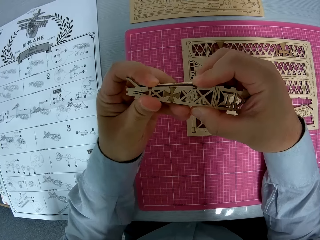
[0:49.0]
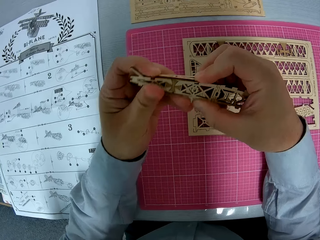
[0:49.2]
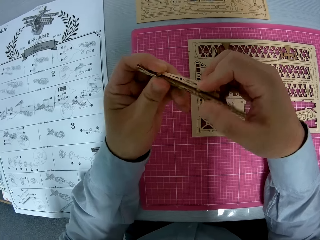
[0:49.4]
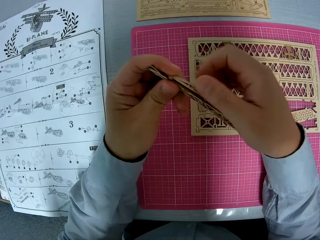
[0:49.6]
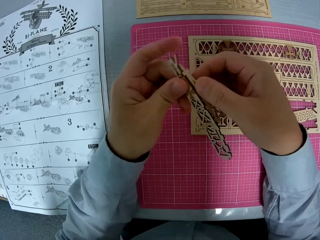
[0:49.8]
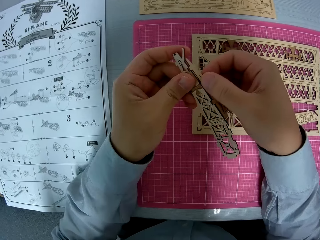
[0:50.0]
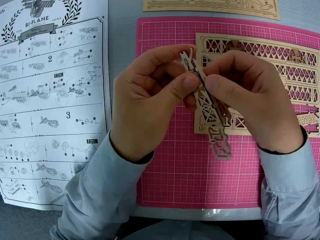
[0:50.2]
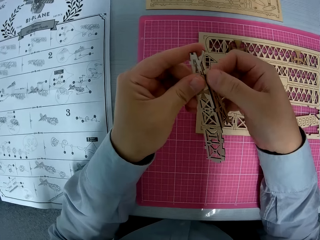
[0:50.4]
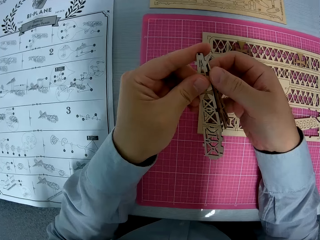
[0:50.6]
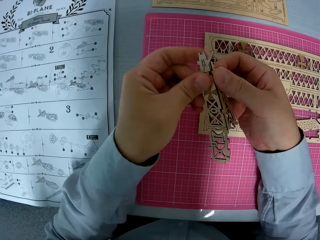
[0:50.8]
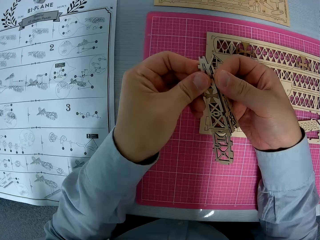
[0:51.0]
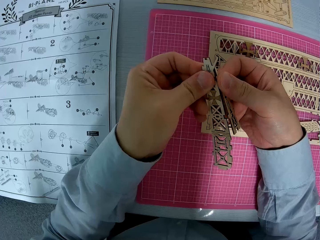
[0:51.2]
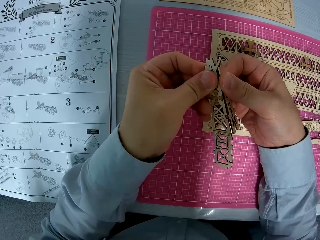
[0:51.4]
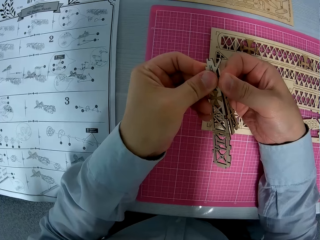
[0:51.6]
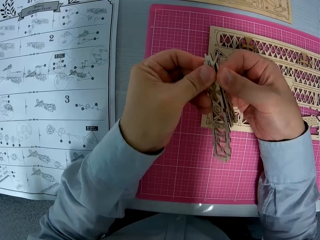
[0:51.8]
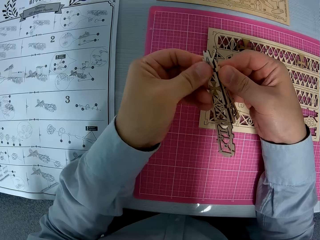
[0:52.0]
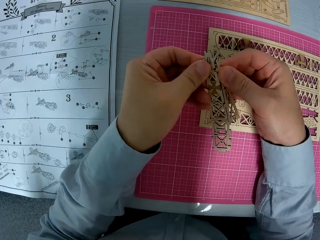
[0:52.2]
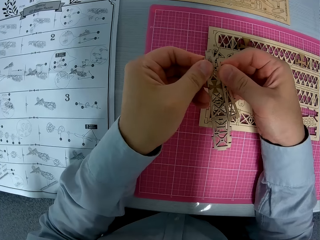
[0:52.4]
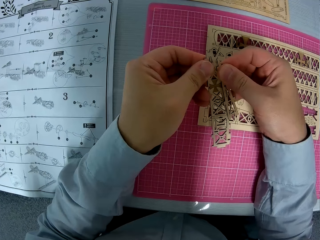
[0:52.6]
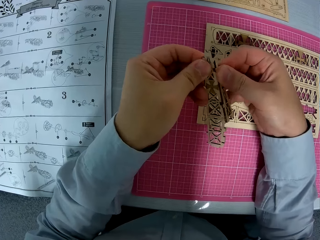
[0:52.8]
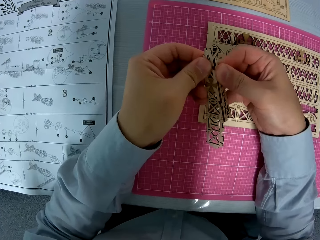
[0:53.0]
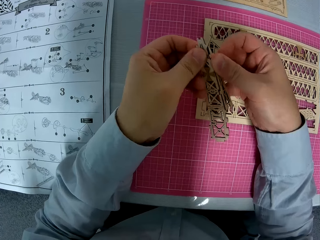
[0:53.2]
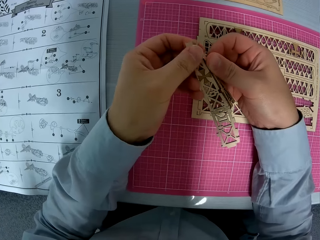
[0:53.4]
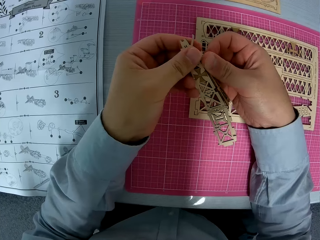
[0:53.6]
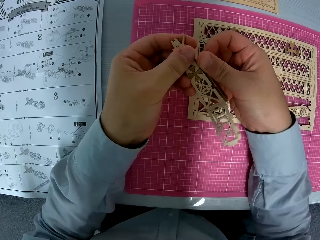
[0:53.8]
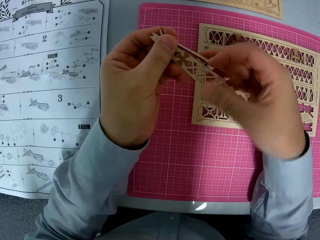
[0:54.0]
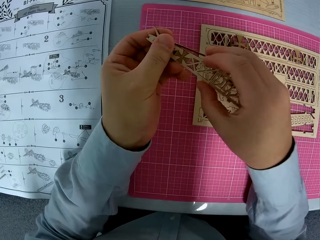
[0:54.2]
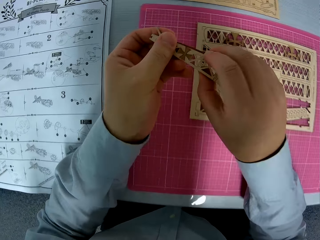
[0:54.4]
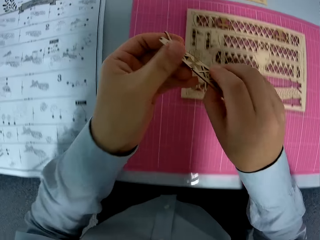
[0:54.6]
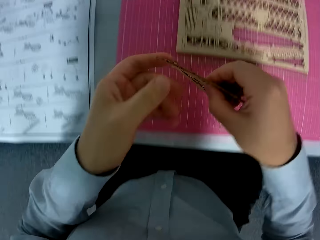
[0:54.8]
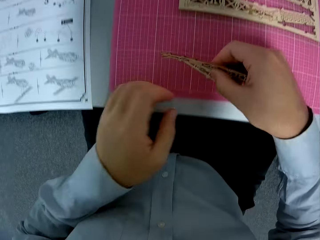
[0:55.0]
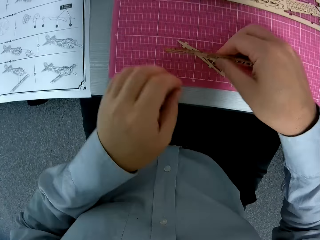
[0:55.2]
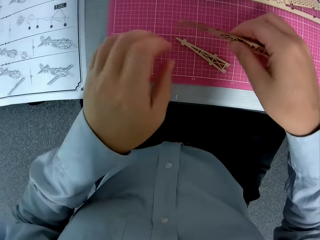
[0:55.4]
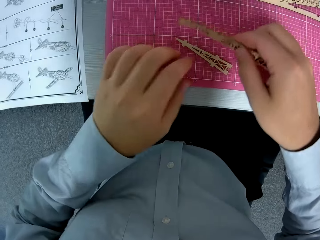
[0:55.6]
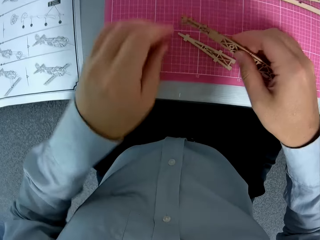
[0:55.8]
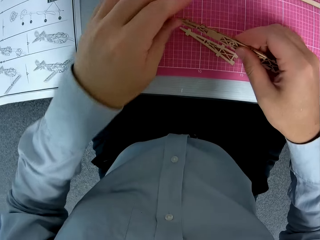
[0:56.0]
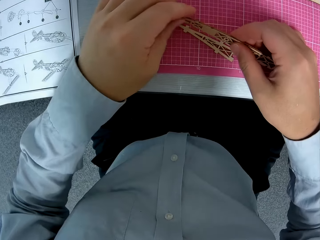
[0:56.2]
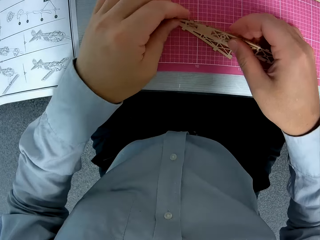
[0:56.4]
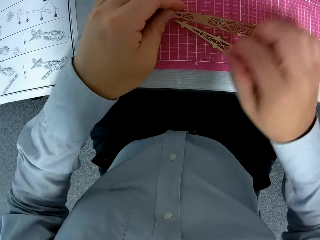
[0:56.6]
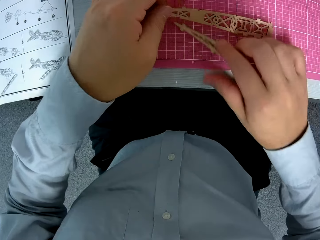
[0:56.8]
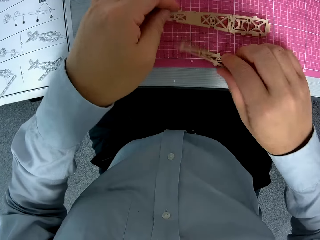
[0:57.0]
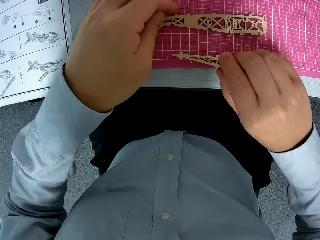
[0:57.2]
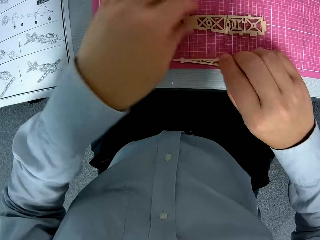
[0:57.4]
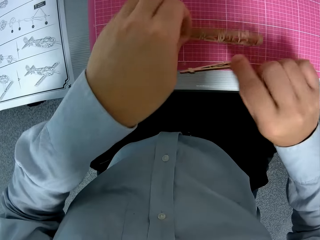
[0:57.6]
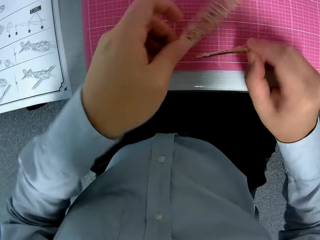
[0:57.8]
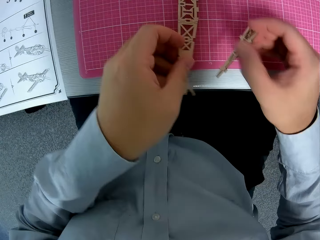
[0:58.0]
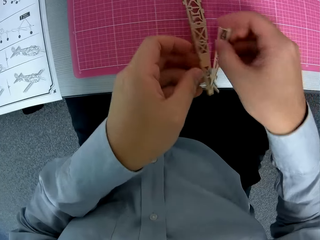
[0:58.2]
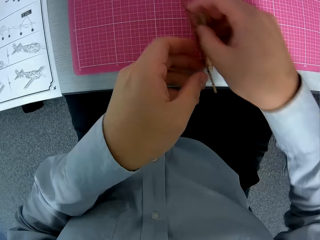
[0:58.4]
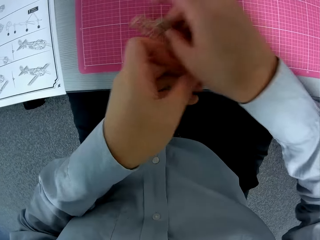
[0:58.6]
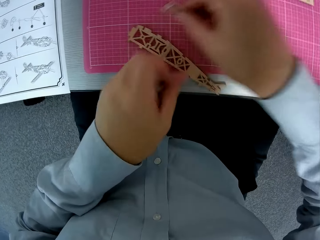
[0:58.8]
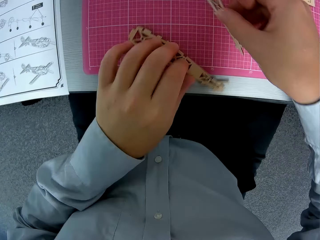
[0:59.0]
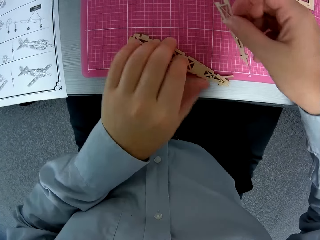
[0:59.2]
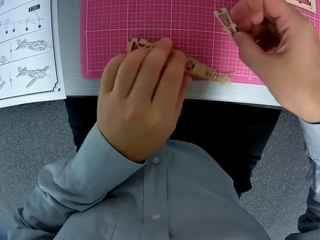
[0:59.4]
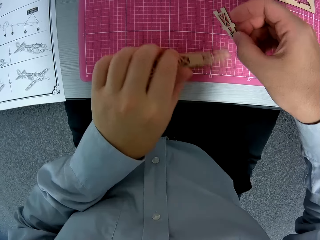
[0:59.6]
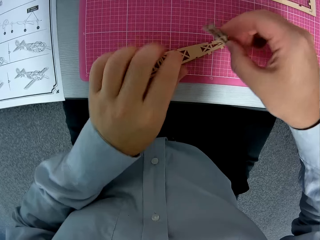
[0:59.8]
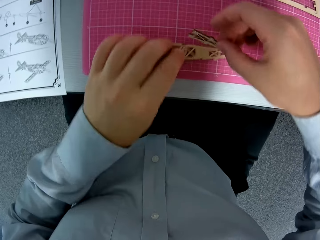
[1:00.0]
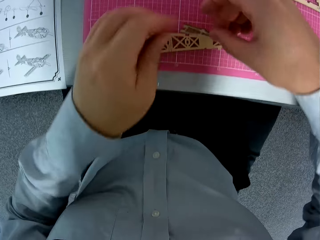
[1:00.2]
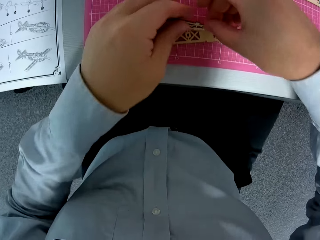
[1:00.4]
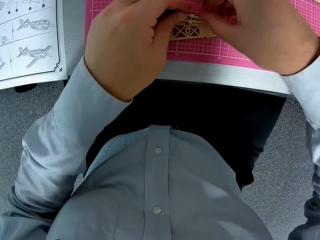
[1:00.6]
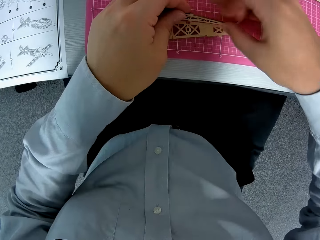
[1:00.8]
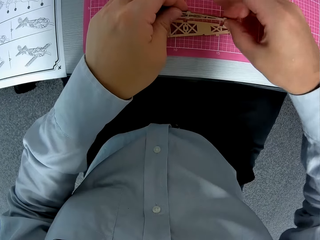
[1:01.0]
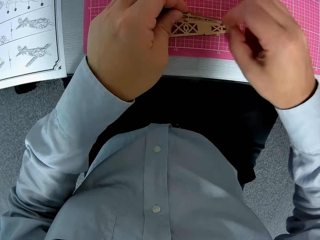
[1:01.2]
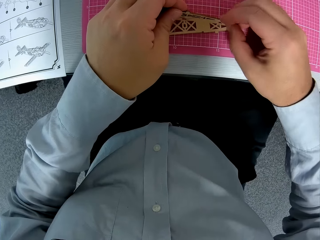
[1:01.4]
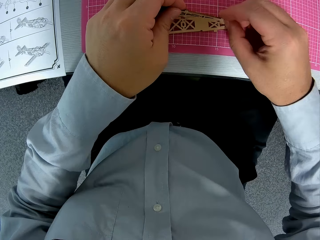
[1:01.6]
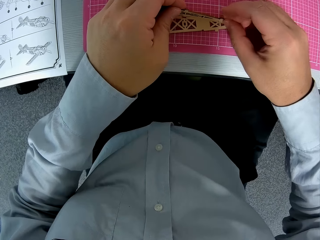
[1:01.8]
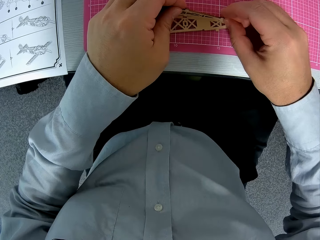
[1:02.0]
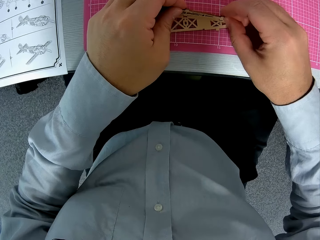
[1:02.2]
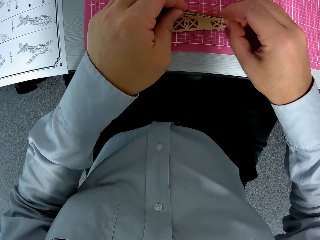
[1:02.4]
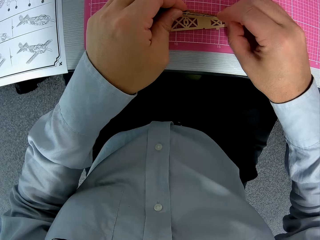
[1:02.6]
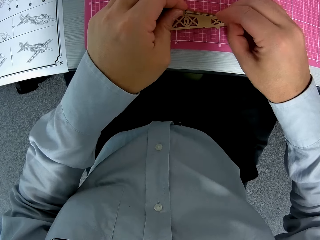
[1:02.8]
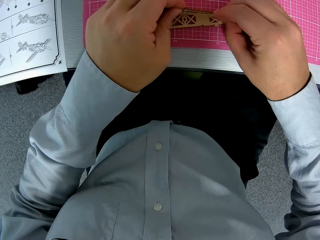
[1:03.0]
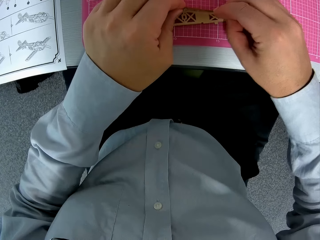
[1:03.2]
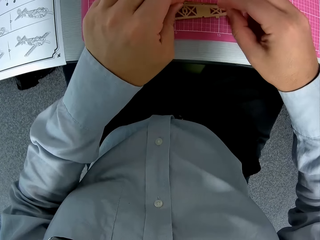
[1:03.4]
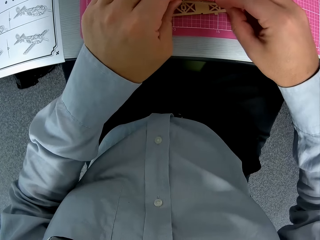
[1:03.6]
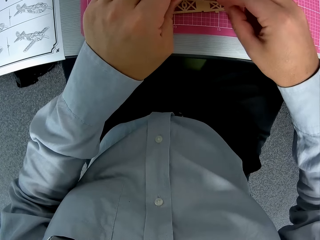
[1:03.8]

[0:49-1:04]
The camera wearer puts a piece of wood on the cutting mat. They hold a piece of wood. They put a piece of wood on the cutting mat. They pick up pieces of wood from the cutting mat. They join the pieces of wood. They put a piece of wood on the cutting mat. They drag a piece of wood on the cutting mat. They join the pieces of wood.

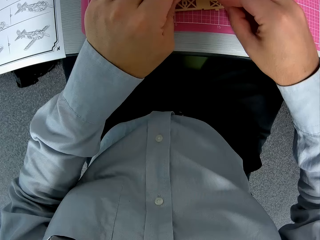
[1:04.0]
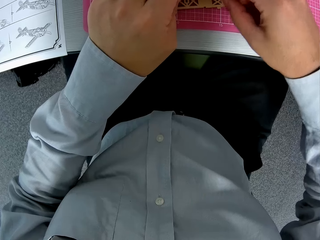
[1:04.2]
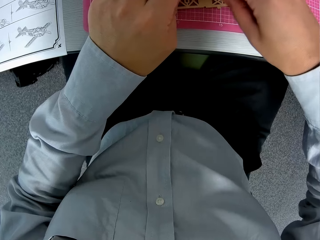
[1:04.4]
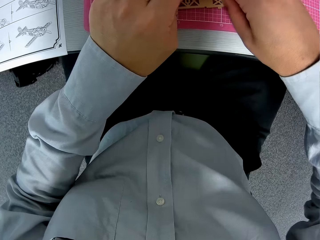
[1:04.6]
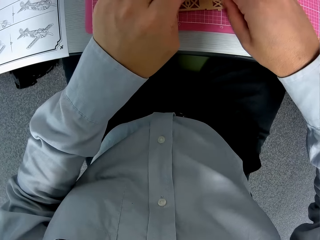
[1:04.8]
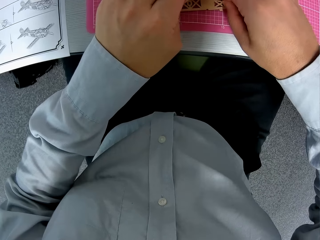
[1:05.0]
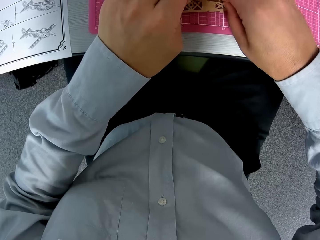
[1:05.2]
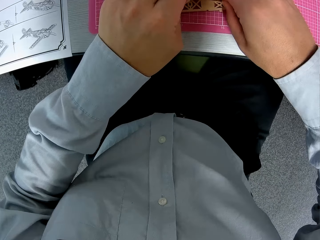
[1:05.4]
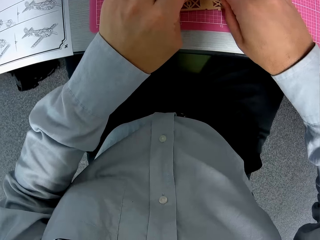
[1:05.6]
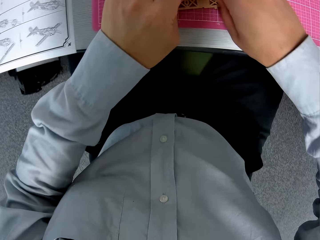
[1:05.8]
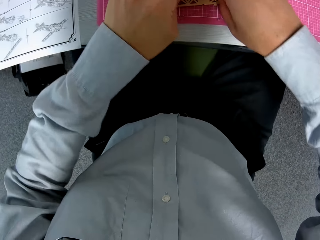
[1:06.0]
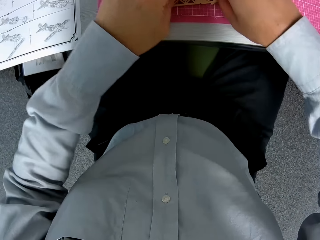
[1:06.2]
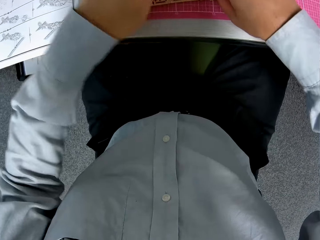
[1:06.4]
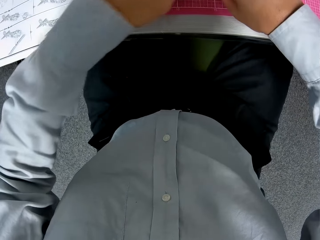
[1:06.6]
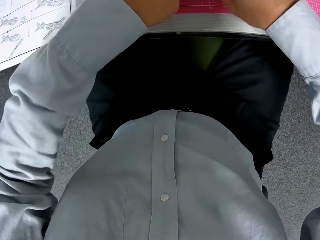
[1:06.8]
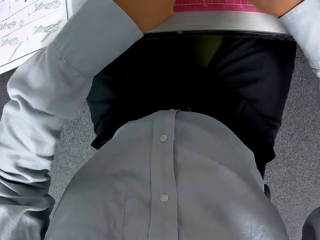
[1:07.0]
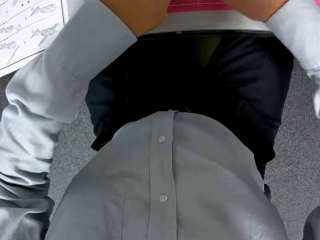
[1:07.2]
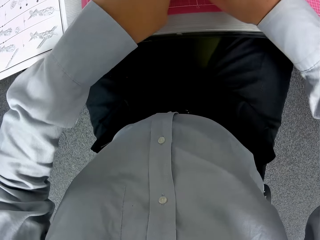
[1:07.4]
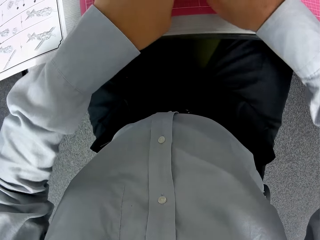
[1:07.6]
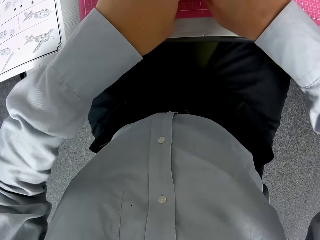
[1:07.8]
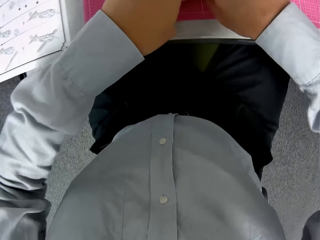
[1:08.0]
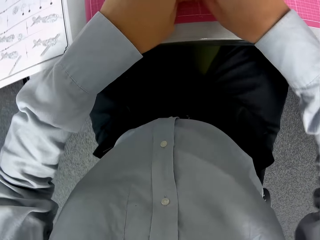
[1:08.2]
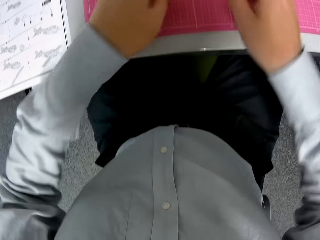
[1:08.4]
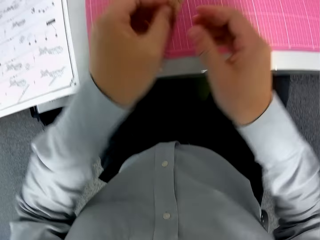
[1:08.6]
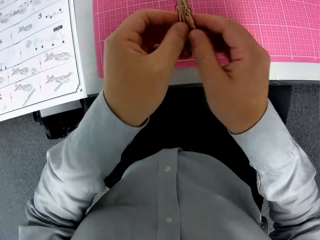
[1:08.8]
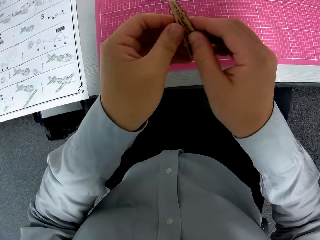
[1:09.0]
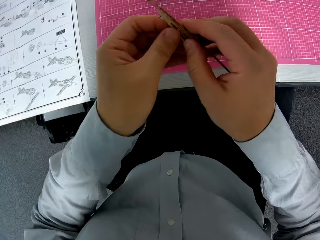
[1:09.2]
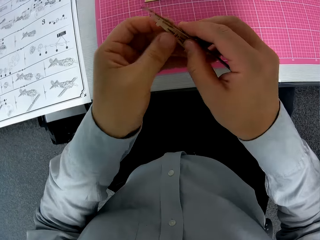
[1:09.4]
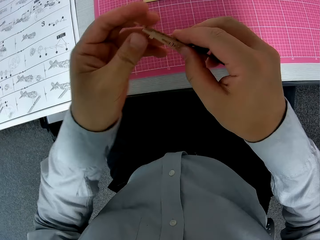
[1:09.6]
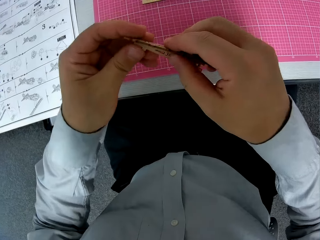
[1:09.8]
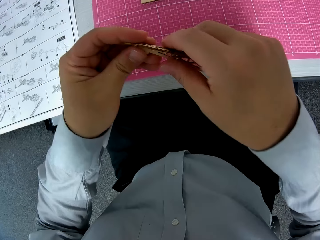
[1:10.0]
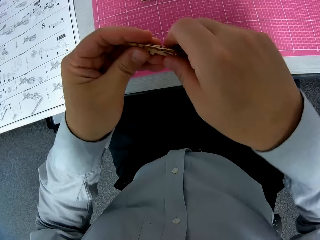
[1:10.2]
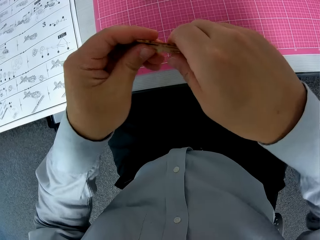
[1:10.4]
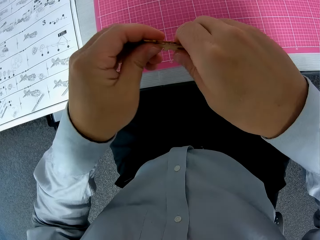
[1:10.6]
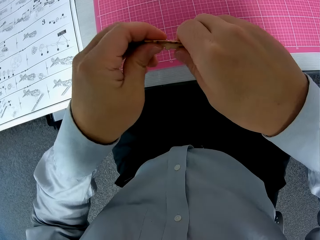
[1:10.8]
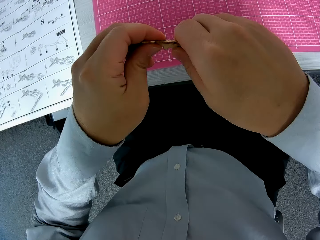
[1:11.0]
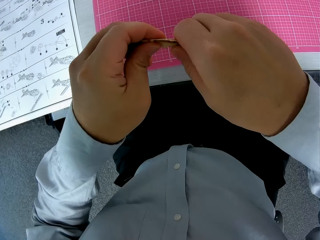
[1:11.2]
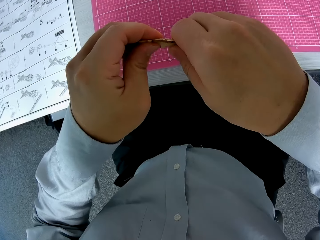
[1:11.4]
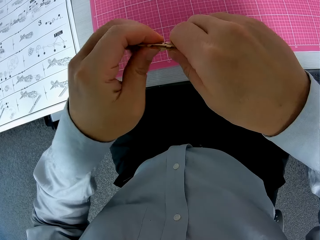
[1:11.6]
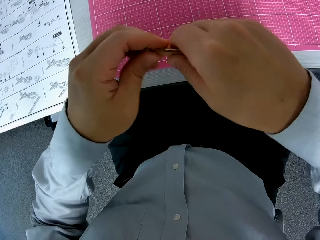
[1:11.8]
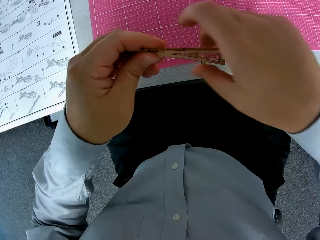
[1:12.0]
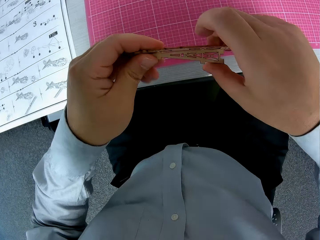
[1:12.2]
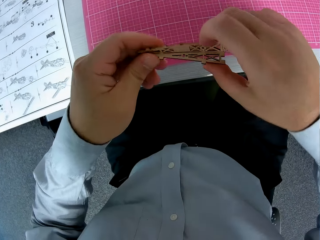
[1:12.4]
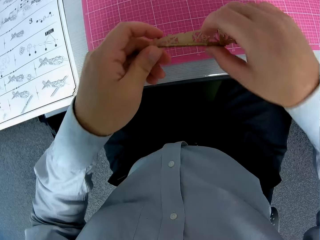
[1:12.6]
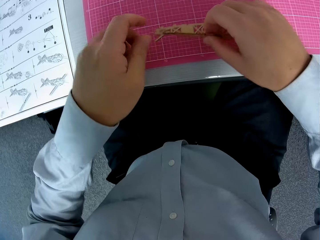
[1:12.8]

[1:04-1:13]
The camera wearer lifts the pieces of wood upwards and joins the pieces of wood.
